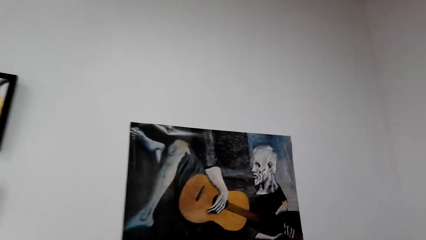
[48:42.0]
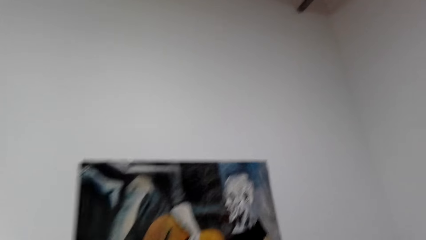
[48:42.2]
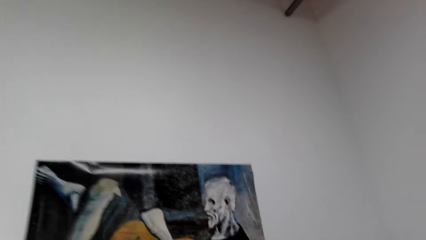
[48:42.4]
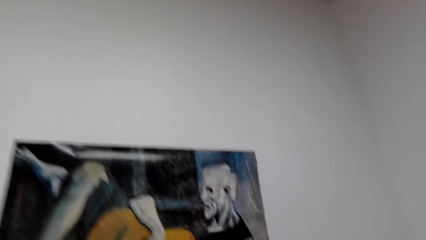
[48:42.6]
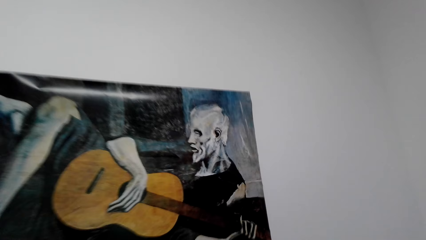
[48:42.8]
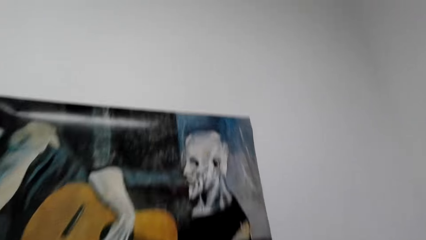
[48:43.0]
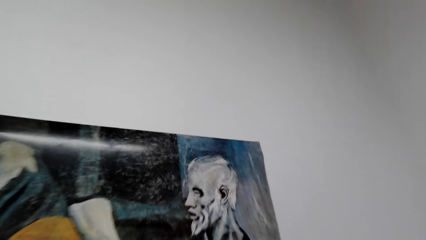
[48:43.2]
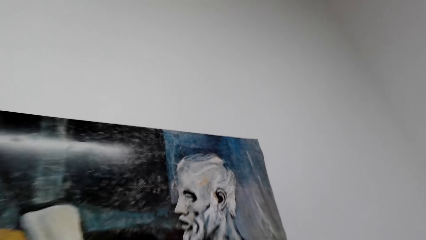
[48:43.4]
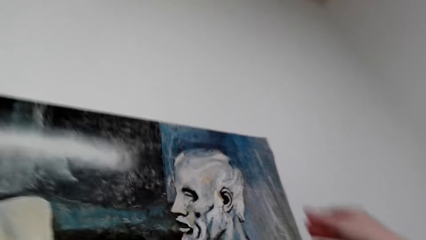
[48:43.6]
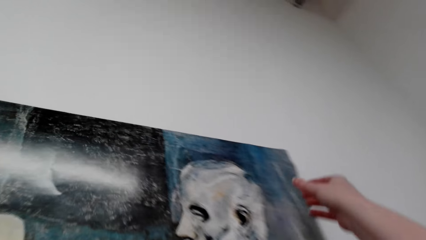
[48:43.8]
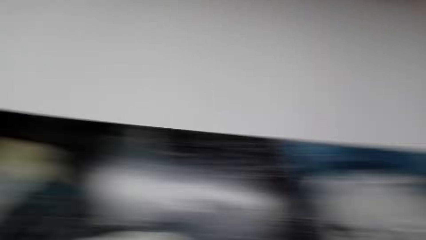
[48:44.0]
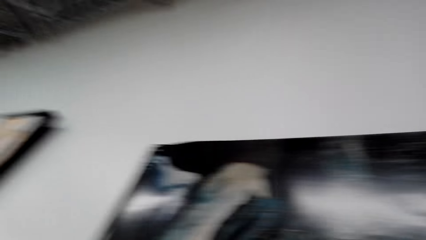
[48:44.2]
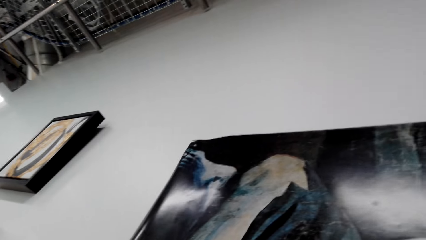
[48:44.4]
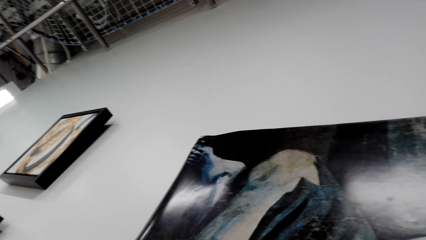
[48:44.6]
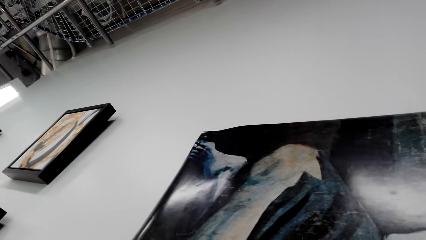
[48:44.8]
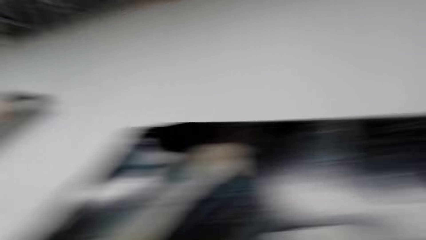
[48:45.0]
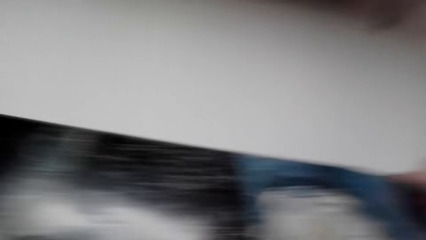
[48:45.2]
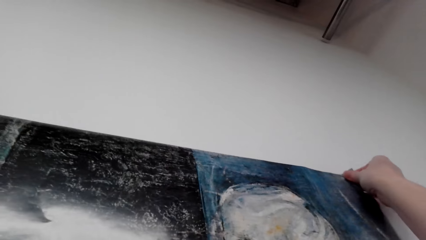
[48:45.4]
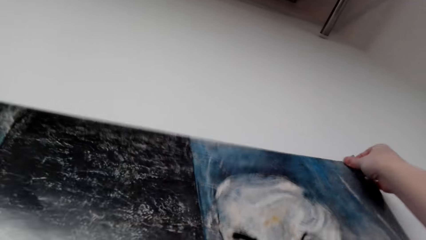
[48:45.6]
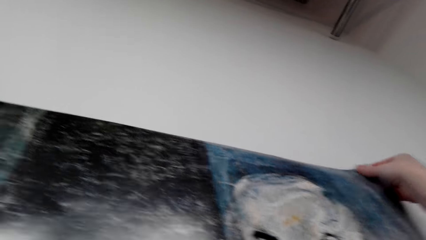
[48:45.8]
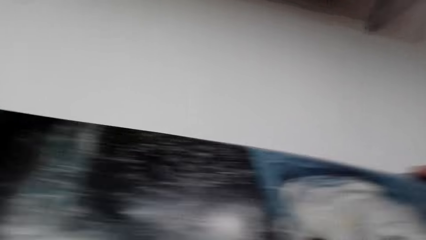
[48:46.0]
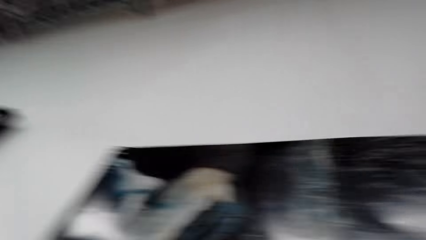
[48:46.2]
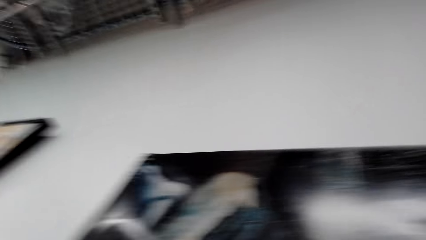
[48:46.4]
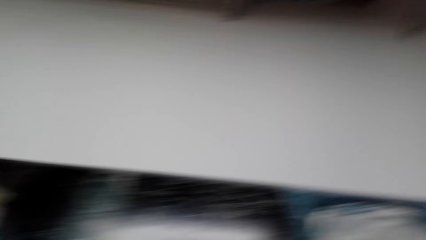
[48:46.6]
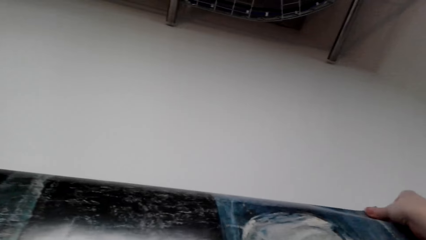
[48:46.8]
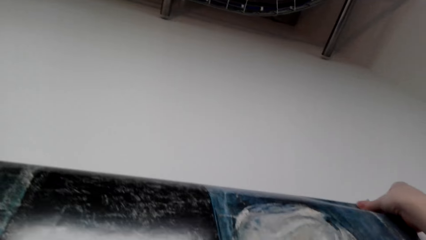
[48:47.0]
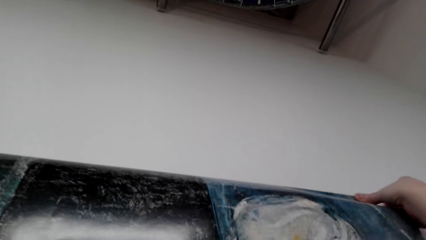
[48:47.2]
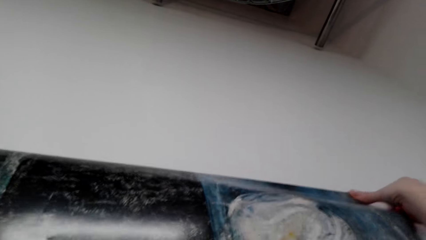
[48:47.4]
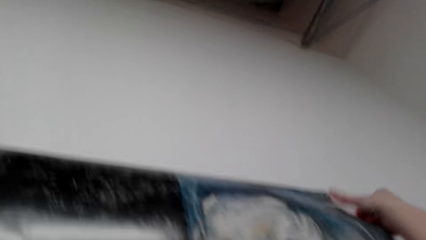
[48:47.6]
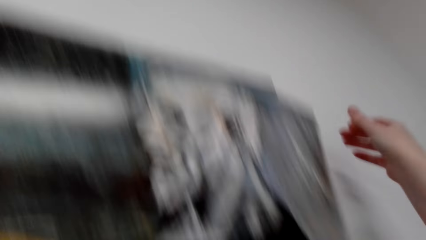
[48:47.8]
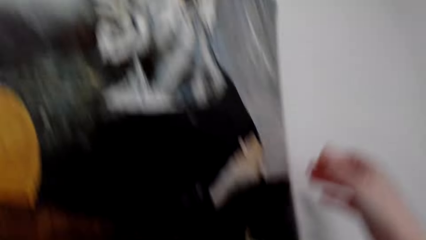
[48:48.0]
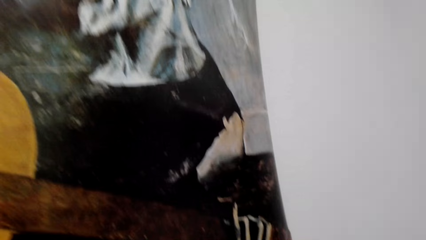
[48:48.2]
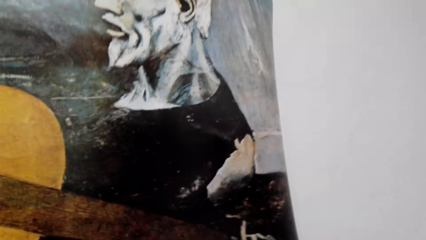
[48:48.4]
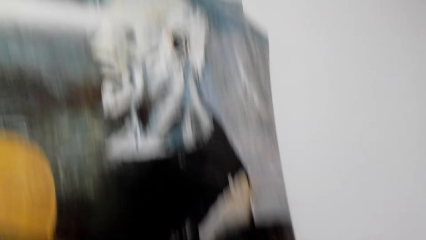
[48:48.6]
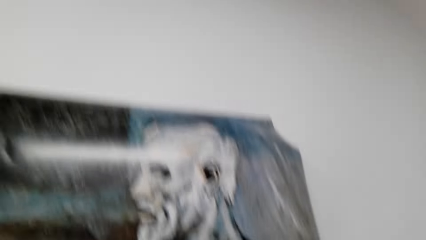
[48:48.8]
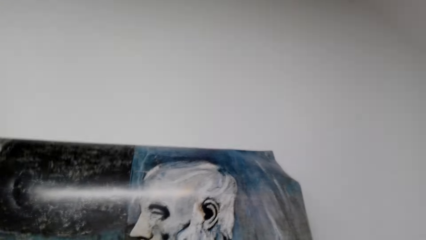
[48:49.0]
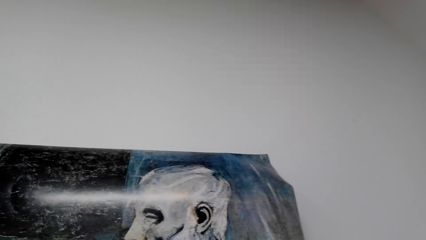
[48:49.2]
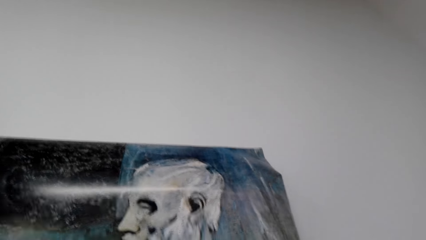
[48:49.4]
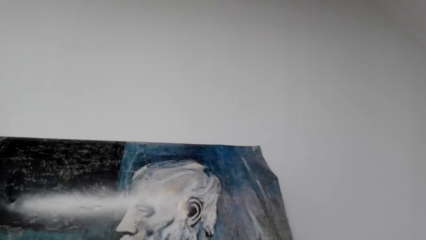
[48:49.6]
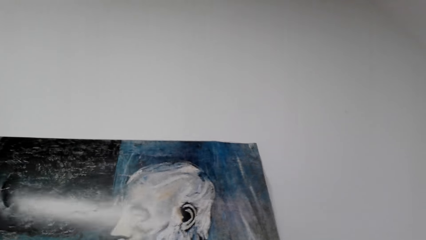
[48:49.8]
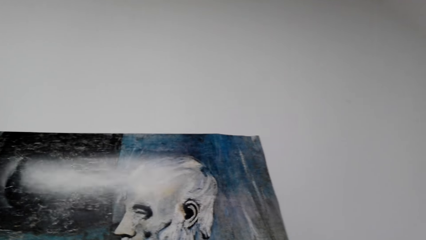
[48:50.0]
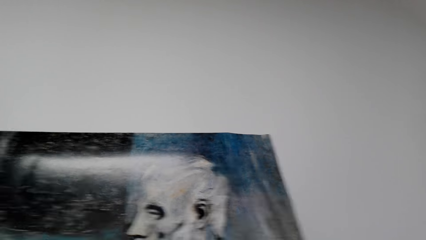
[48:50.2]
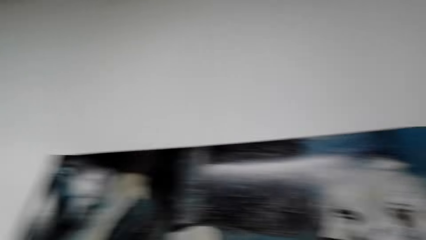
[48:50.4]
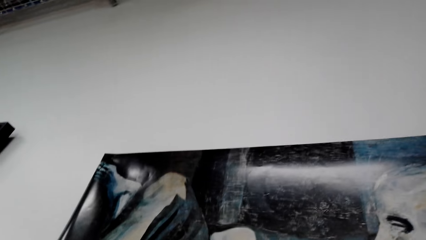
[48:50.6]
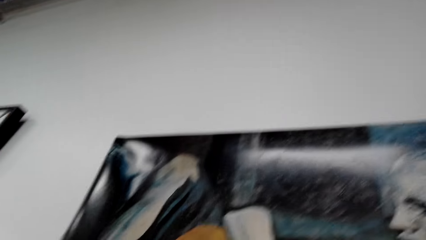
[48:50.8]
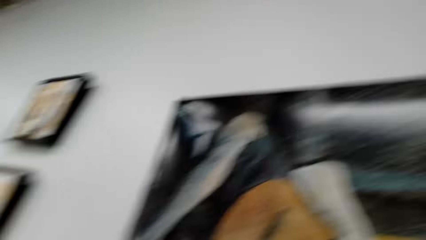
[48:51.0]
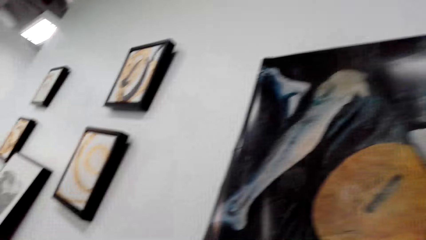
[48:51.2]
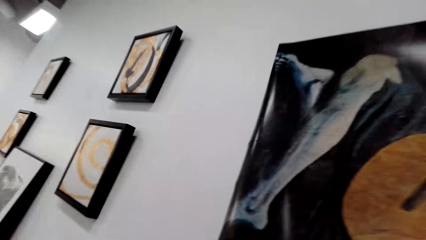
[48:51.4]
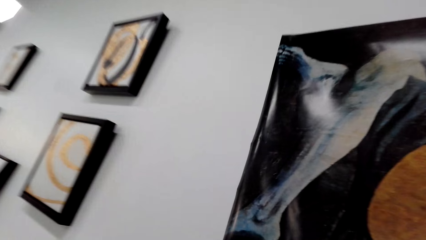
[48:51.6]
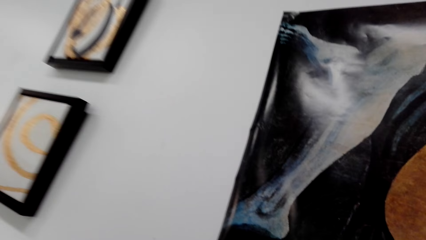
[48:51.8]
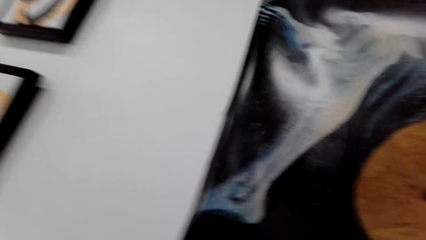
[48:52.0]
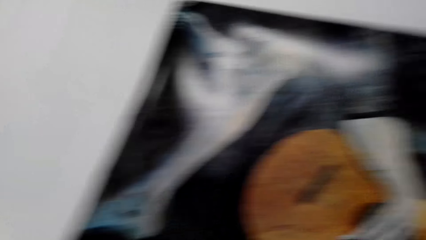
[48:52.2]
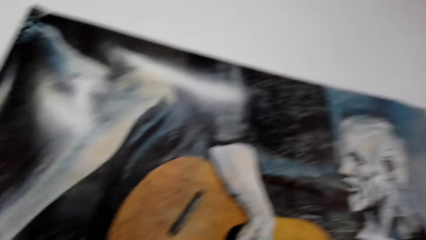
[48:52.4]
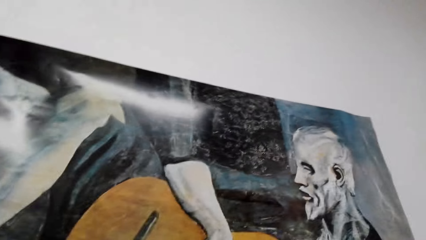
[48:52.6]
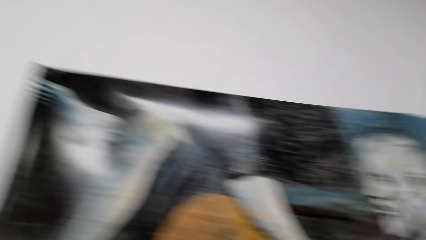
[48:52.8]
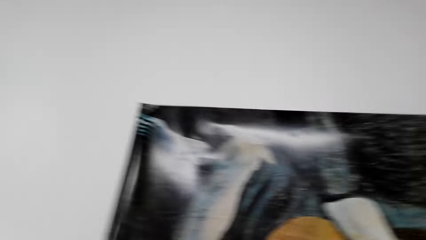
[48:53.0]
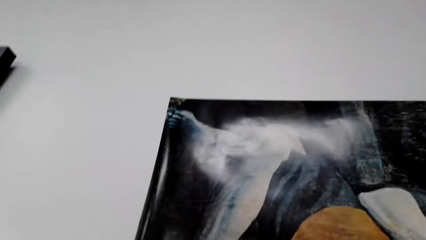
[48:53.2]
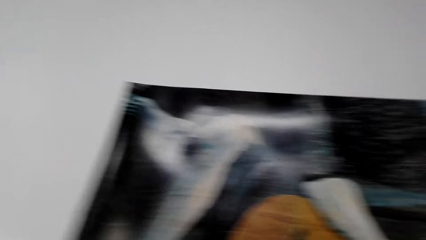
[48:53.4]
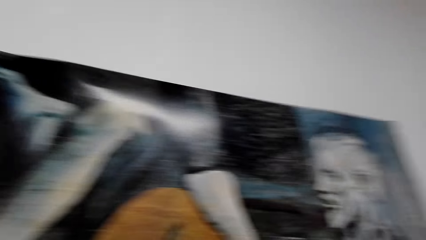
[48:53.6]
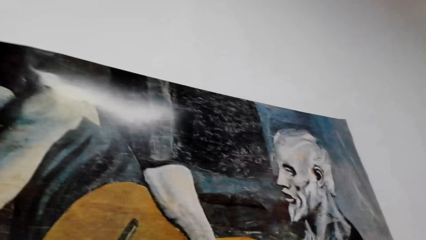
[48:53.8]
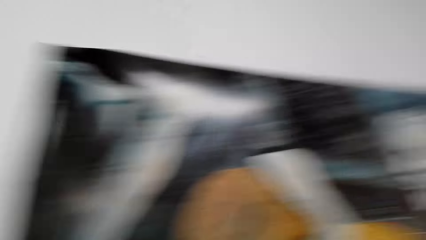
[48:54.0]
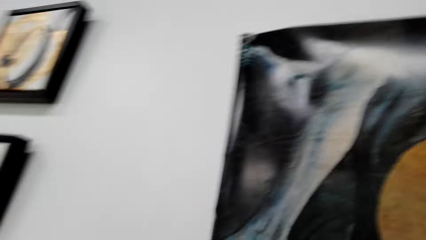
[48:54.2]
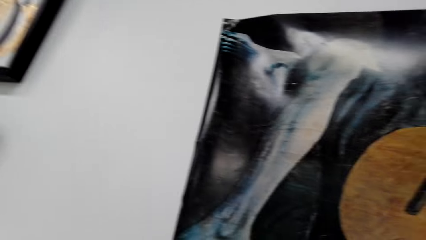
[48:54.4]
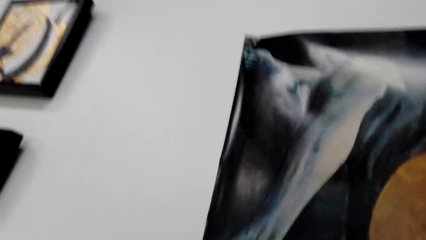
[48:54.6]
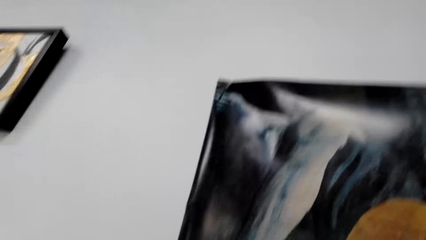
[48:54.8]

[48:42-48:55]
The camera wearer straightens the poster on the wall.

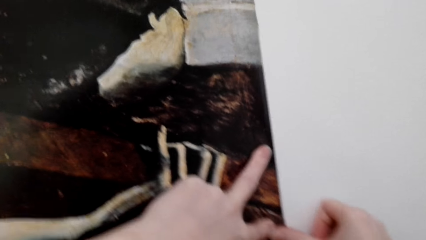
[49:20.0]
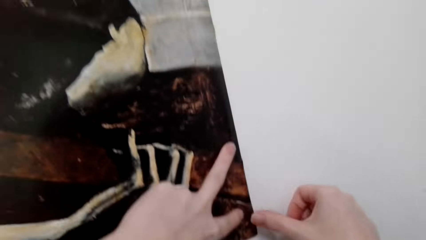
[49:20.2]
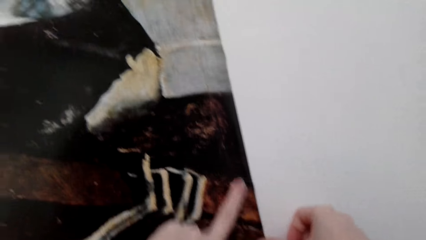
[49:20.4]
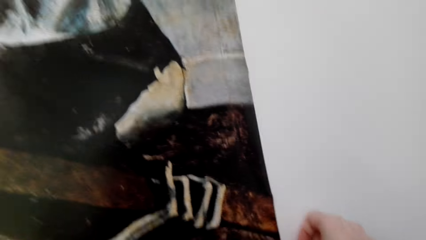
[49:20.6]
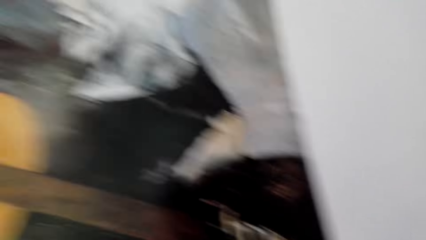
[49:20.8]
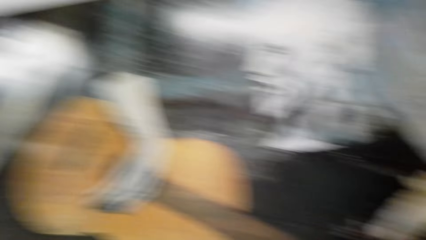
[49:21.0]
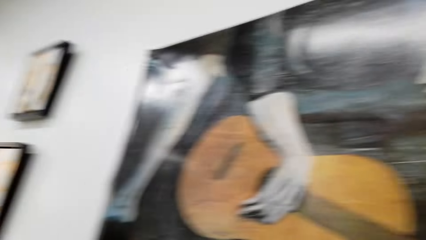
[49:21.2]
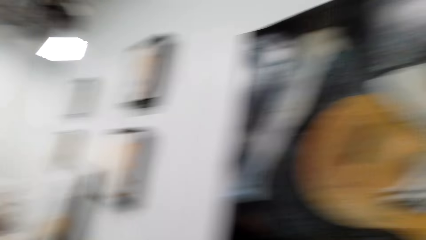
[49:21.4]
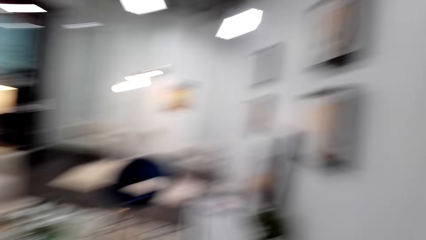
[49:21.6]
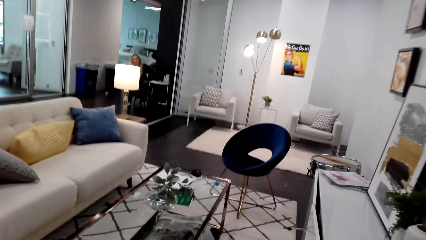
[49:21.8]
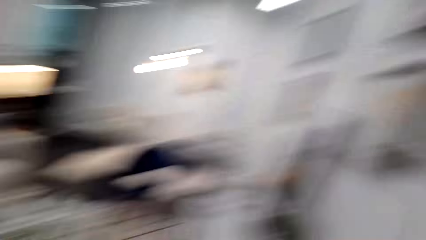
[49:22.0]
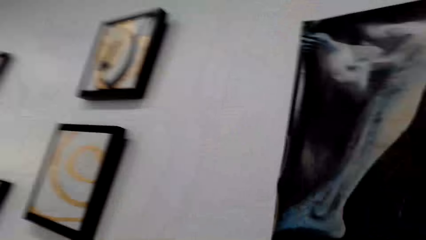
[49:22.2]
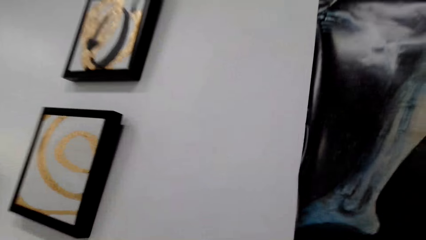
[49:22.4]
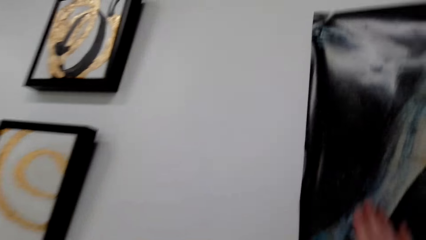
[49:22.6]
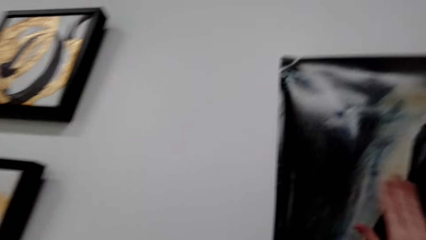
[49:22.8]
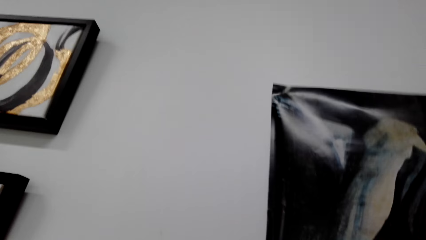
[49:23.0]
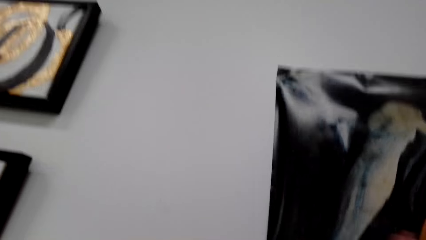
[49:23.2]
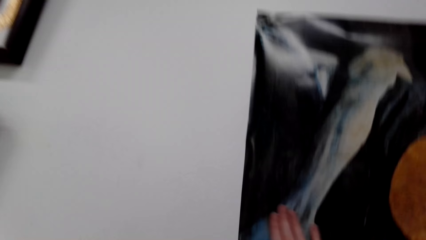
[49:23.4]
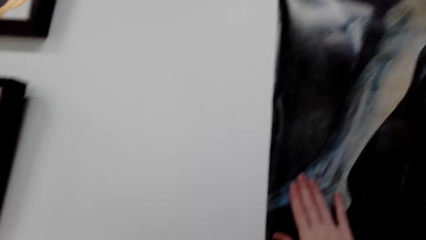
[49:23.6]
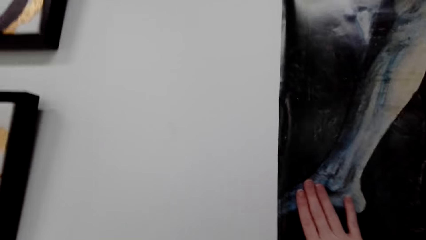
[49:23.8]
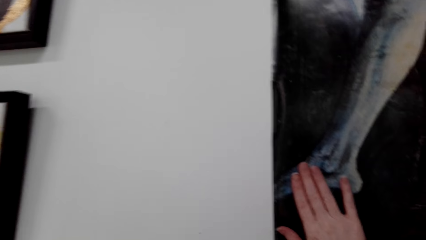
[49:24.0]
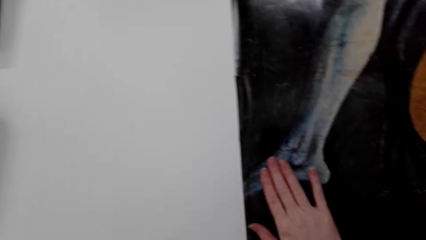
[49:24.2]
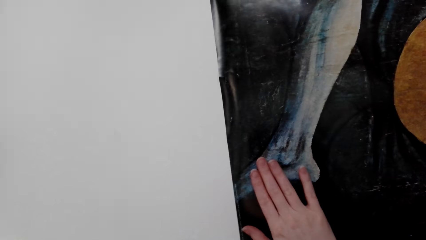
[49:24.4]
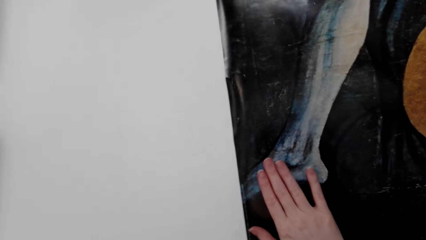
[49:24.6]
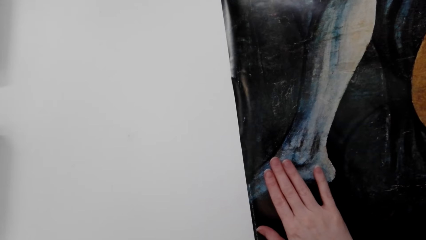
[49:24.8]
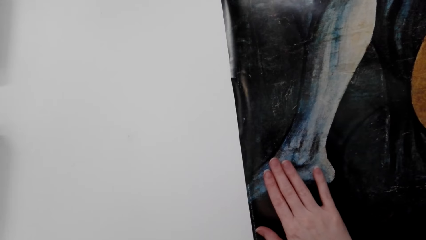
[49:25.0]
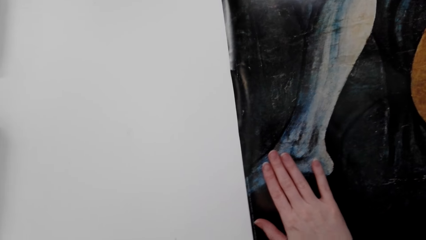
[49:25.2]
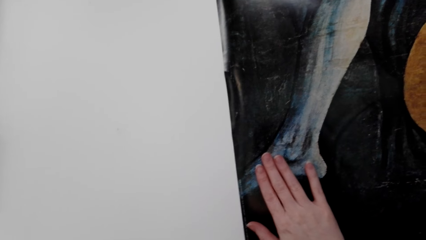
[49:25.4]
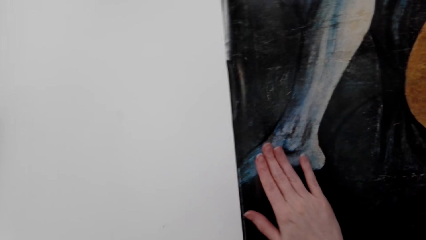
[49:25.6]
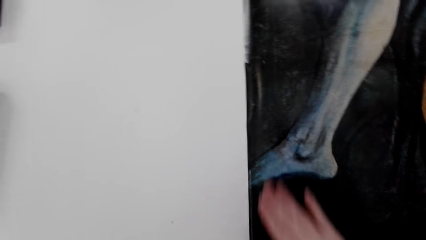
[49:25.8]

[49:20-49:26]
The camera wearer looks around the room. They straighten the poster on the wall.
